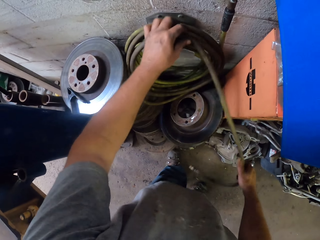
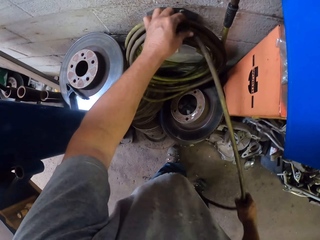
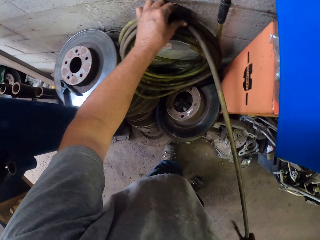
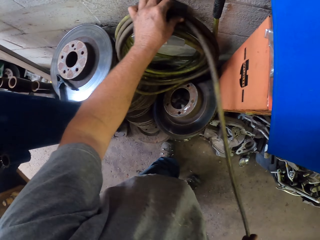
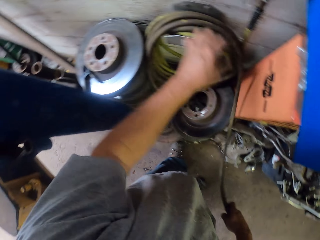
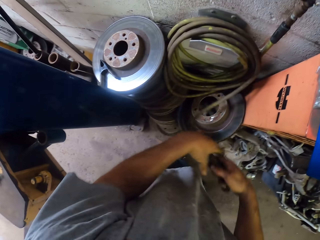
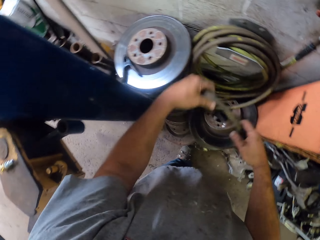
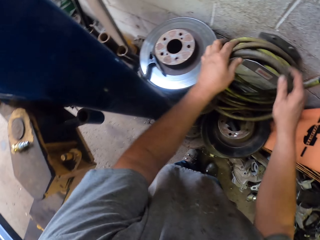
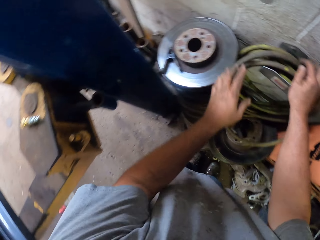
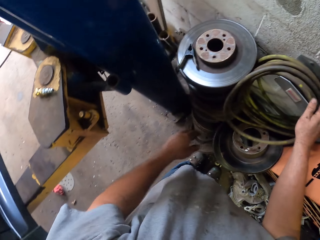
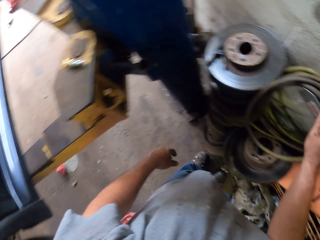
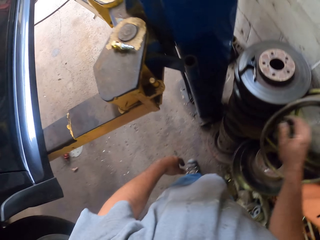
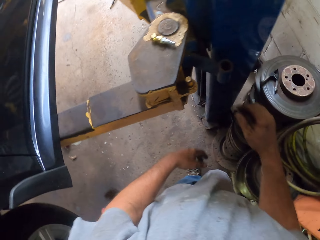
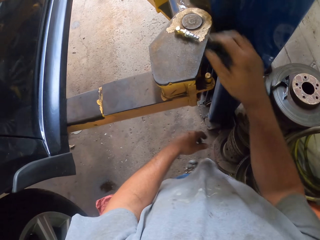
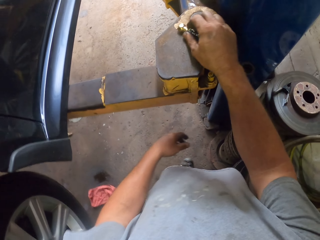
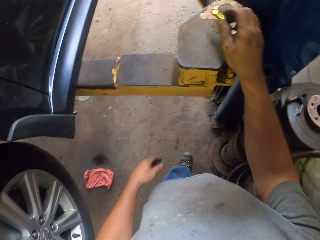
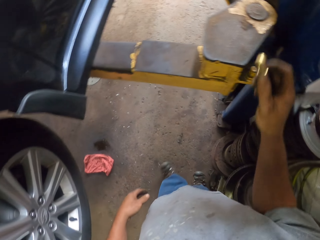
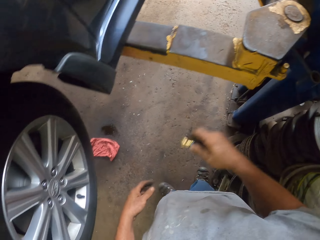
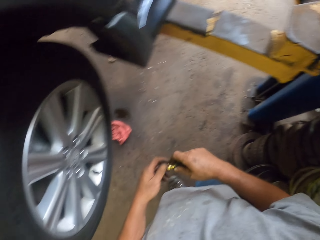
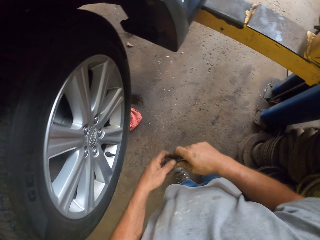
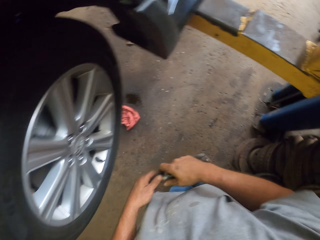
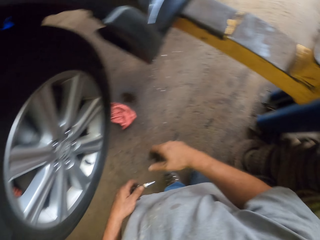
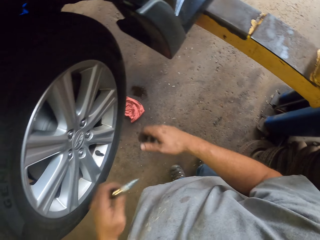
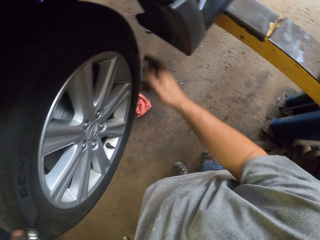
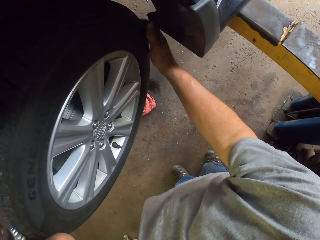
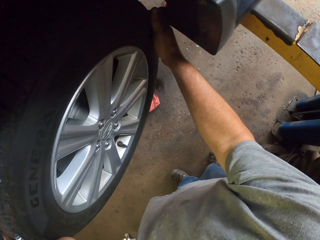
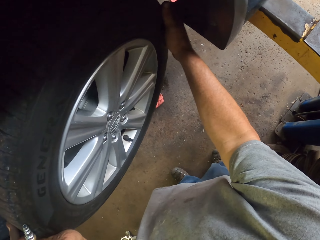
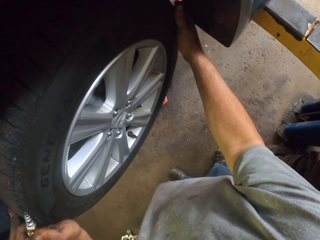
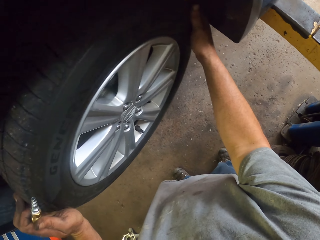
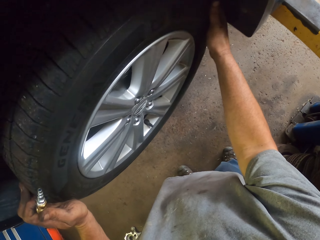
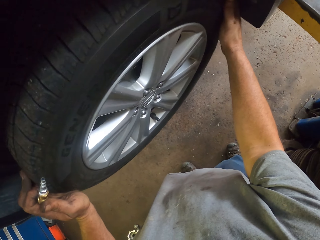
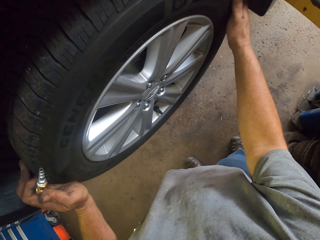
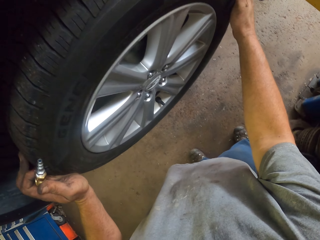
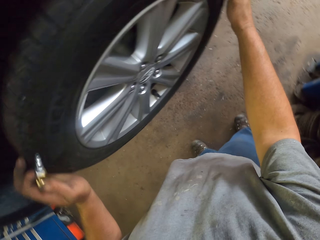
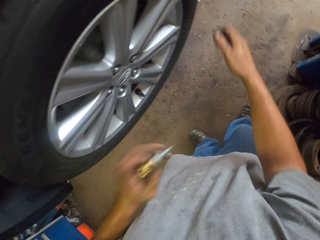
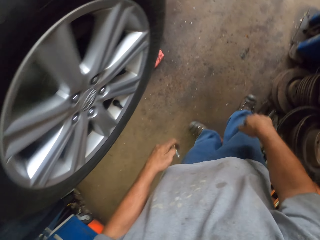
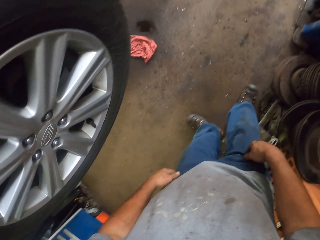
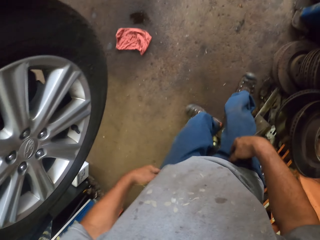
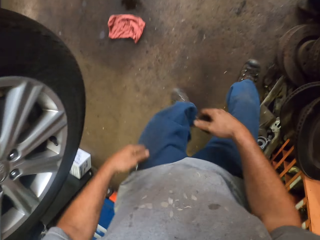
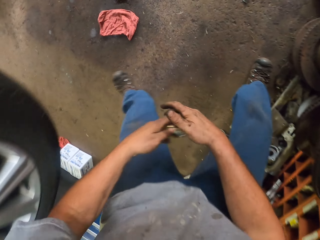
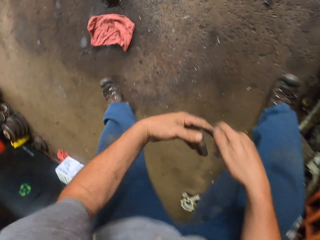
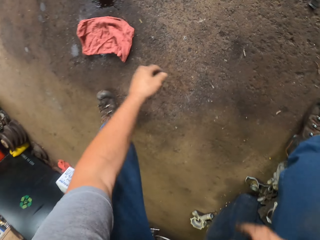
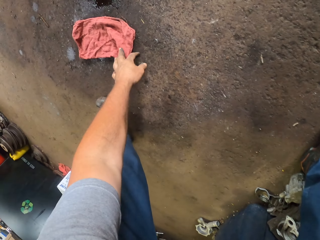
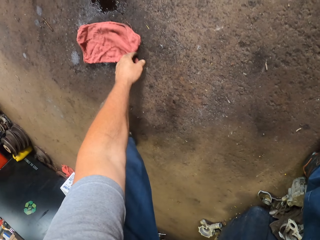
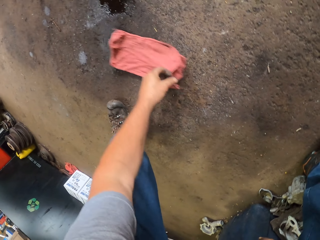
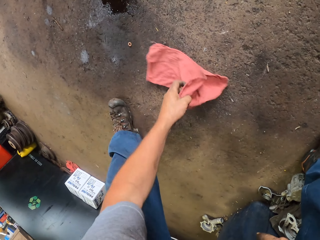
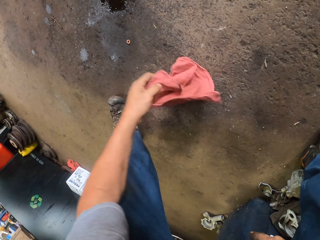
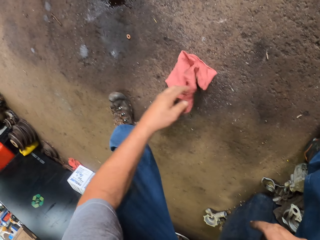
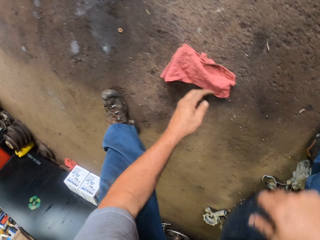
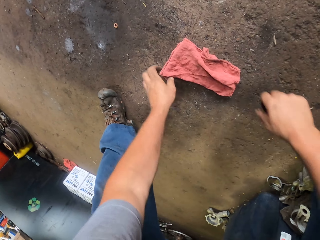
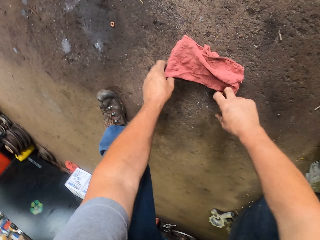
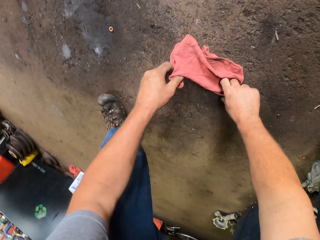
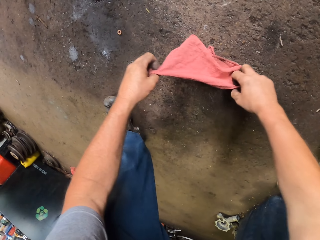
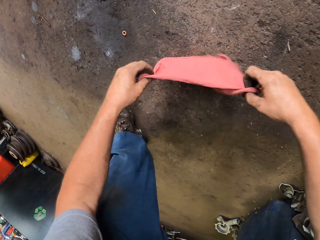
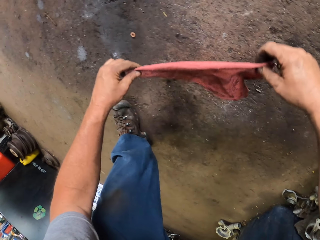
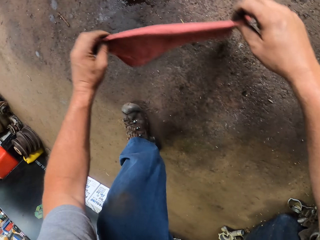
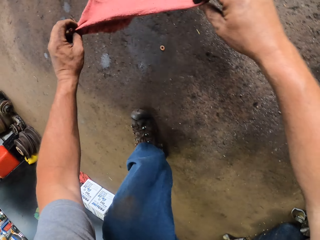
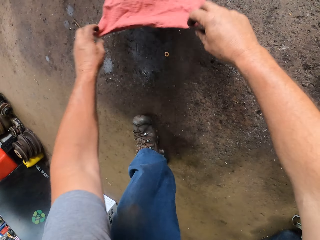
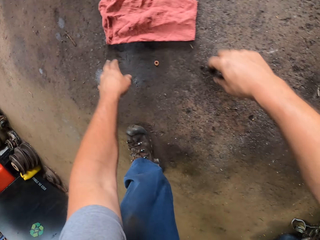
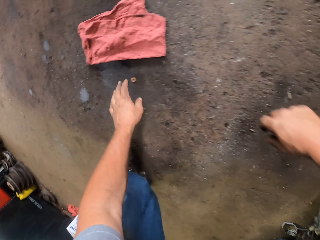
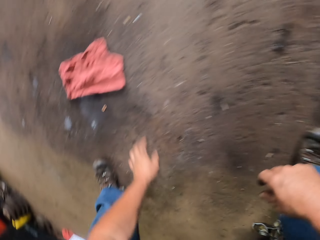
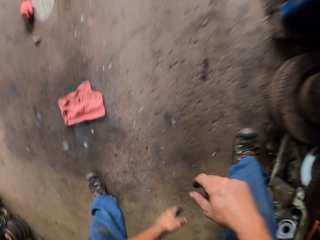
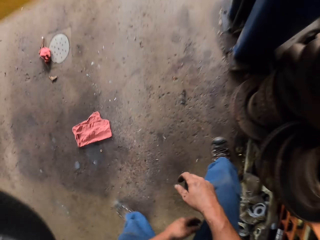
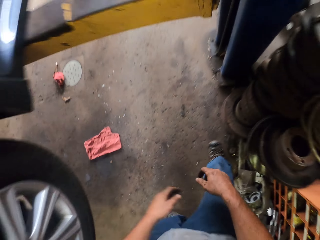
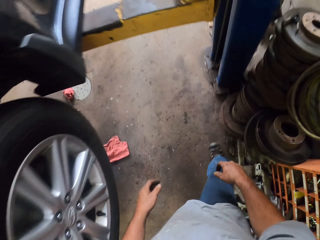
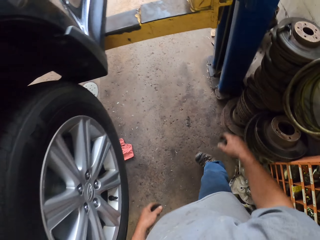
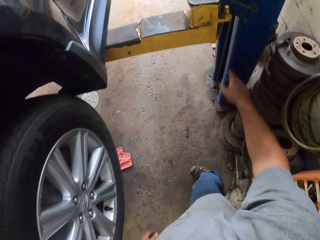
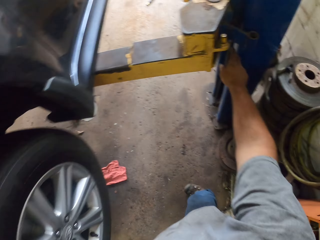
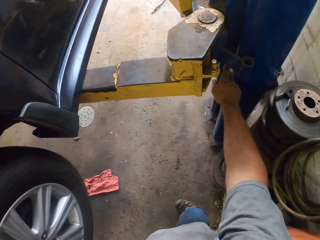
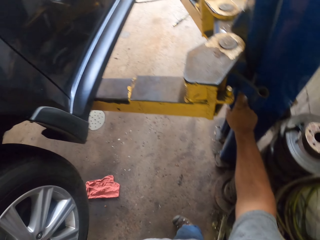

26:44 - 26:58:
The camera wearer picks up the fuel injector or a bolt. He moves towards the car. He holds the fuel injector with both his hands. He holds the wheel with both his hands. He pulls a tire. He fixes the wheel. He pulls on his pants. He bends towards the floor. He pulls the piece of cloth towards himself. He holds the piece of cloth with both his hands. He picks up the piece of cloth. He throws the piece of cloth on the floor. He stands up. He reaches for the pipe.

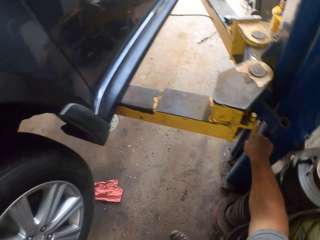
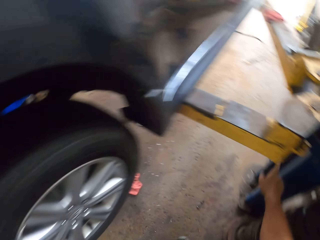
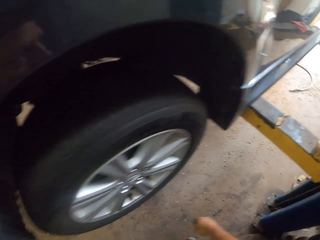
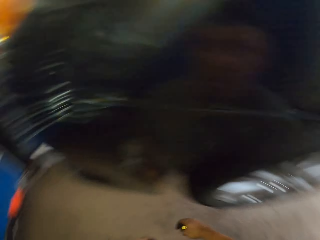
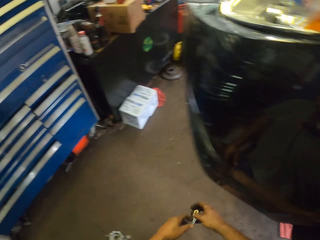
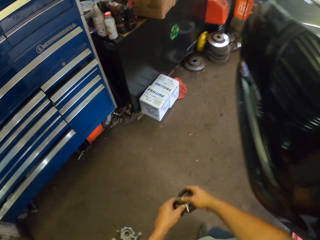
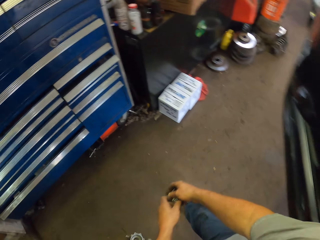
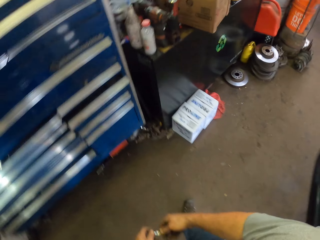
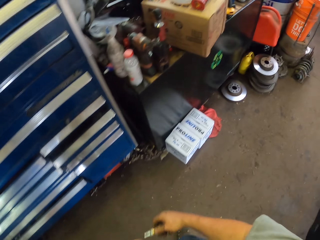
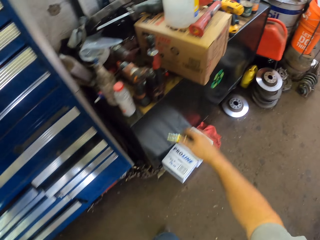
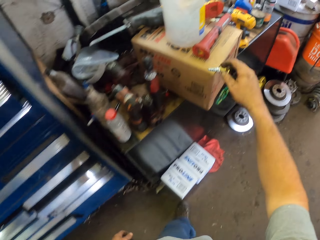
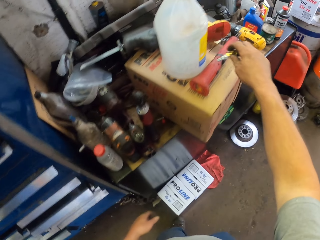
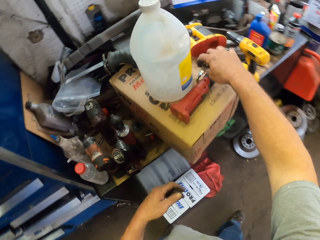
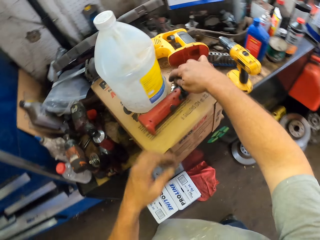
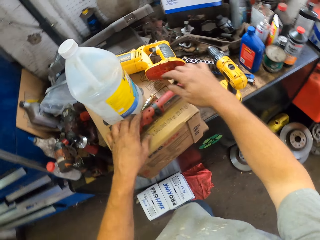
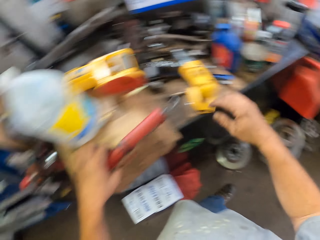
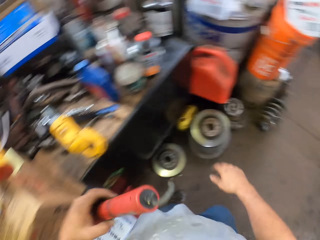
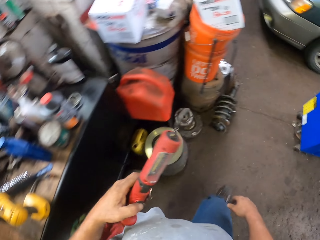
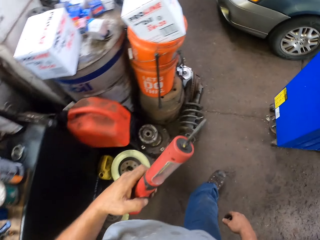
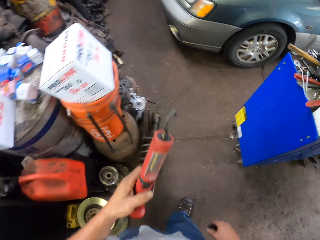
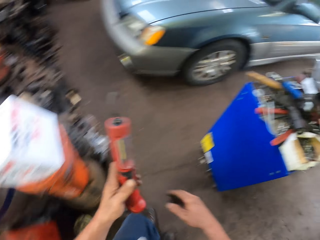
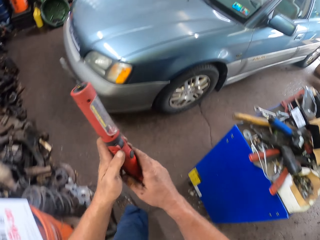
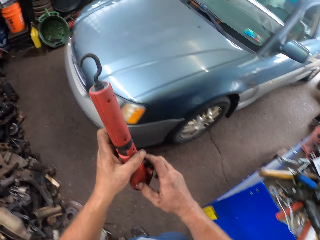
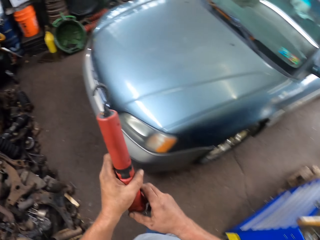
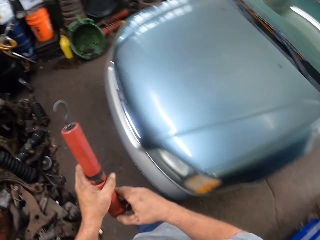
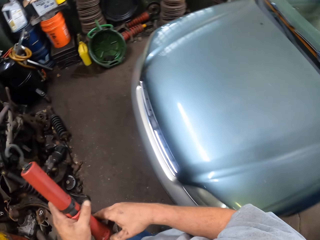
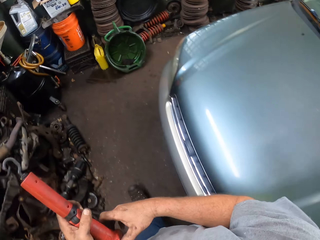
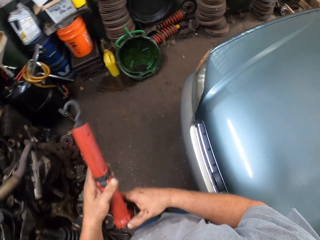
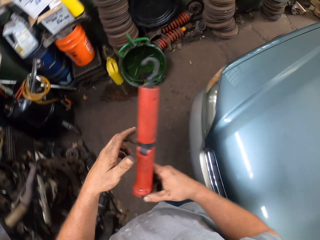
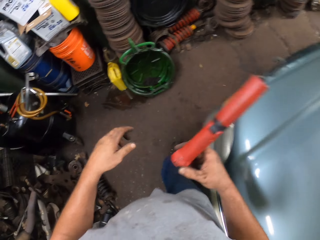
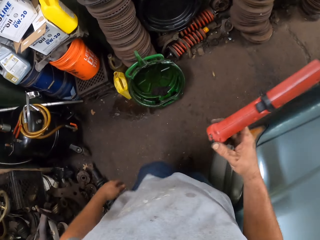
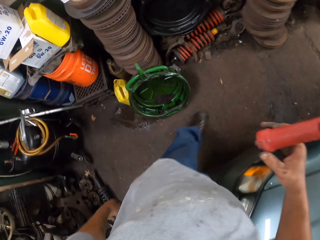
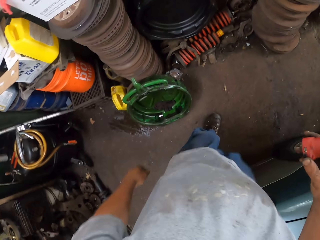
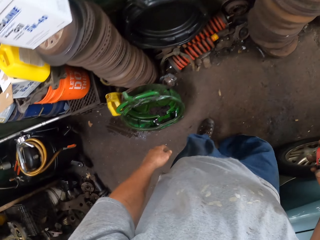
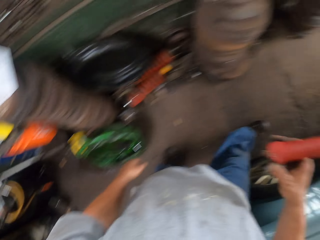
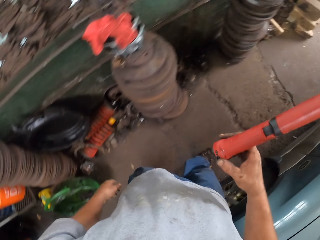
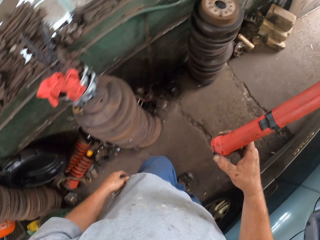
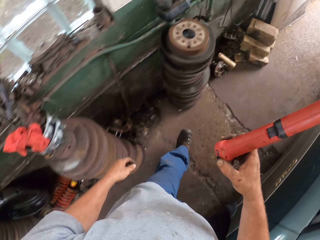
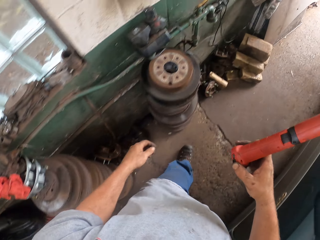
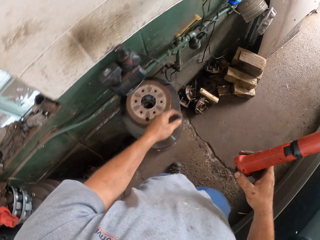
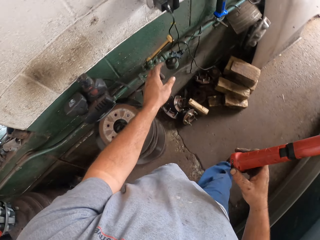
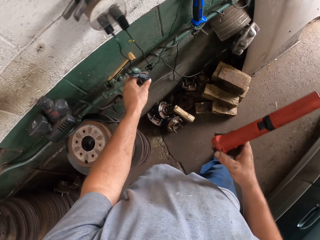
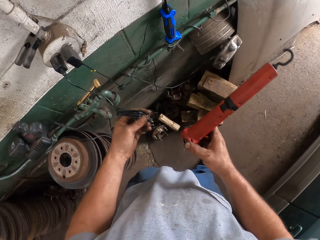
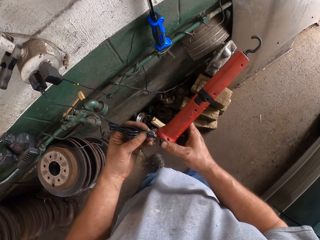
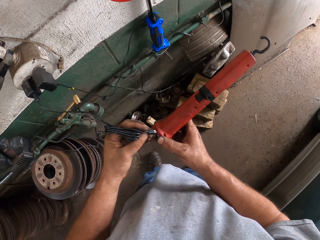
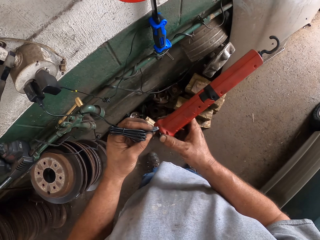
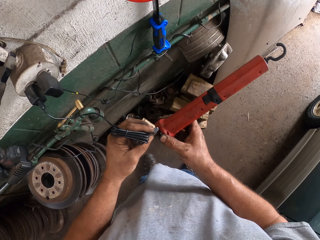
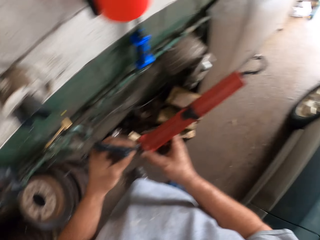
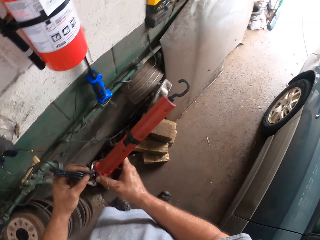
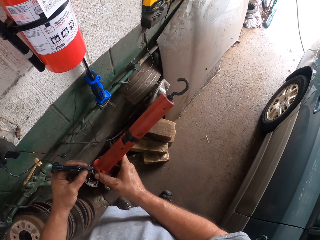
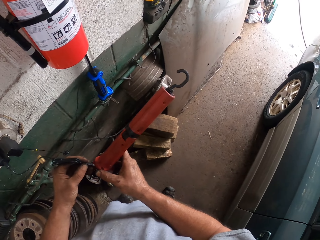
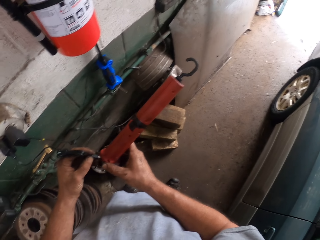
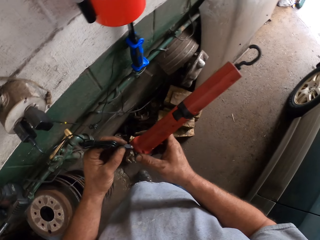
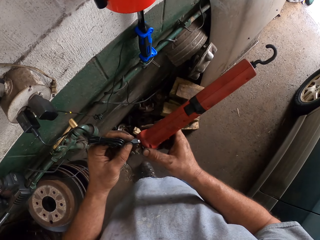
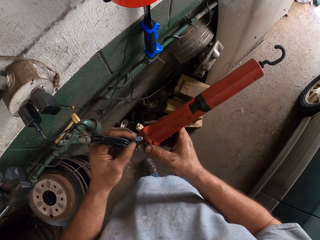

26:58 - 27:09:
The camera wearer turns towards the drawer. He places the fuel injector in his left hand. He places the fuel injector in his right hand. He moves towards the box. He places the fuel injector on the box. He picks up the hook or tool. He walks towards another car. He holds the hook with both his hands. He walks towards the wall. He picks up the cable. He plugs in the cable on the hook. He charges the tool.
